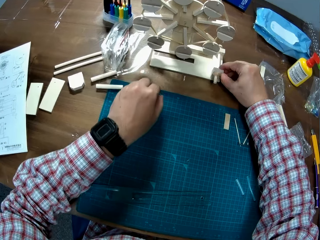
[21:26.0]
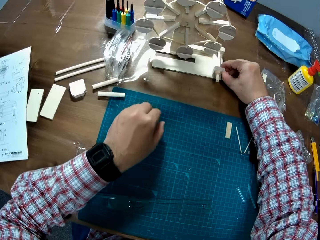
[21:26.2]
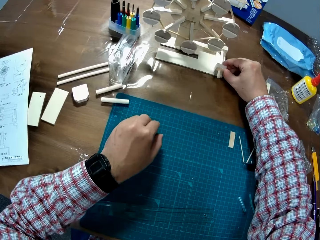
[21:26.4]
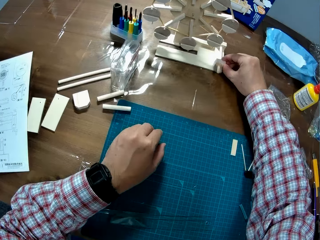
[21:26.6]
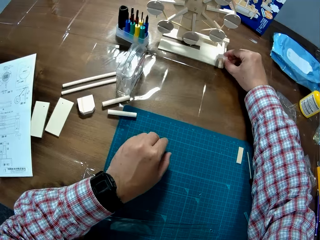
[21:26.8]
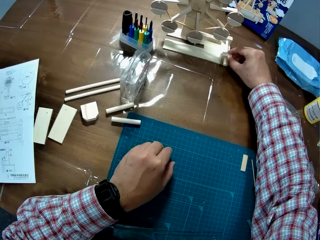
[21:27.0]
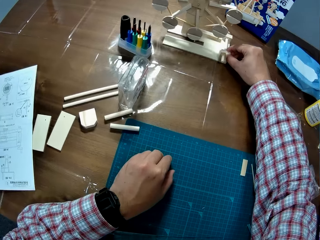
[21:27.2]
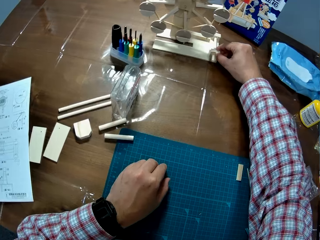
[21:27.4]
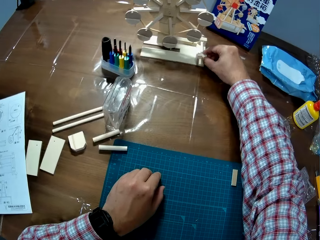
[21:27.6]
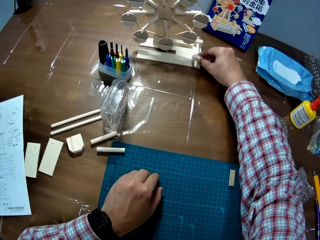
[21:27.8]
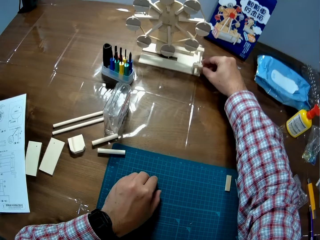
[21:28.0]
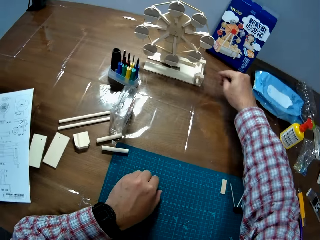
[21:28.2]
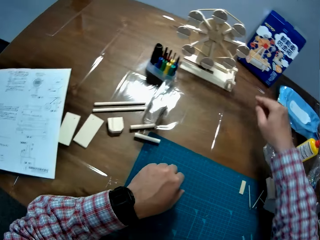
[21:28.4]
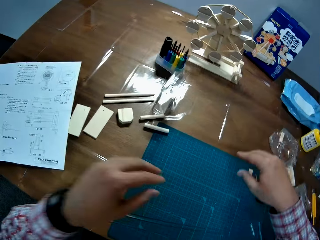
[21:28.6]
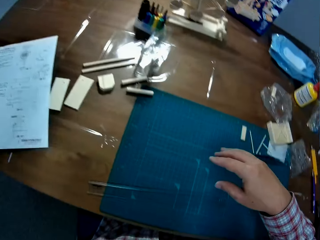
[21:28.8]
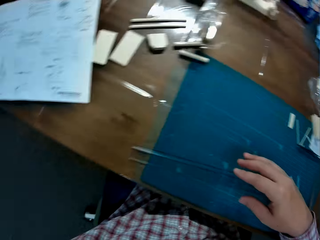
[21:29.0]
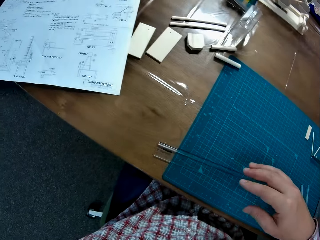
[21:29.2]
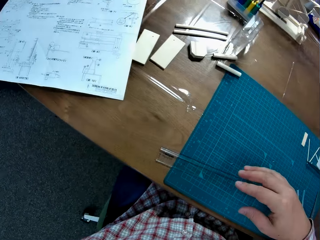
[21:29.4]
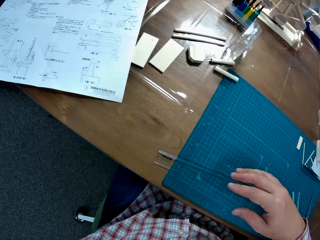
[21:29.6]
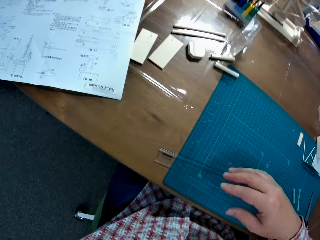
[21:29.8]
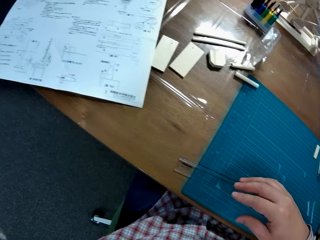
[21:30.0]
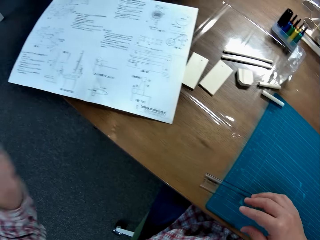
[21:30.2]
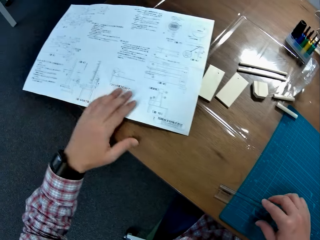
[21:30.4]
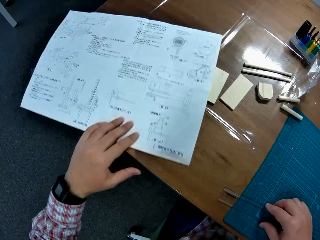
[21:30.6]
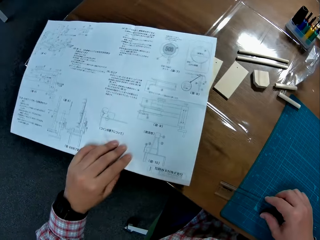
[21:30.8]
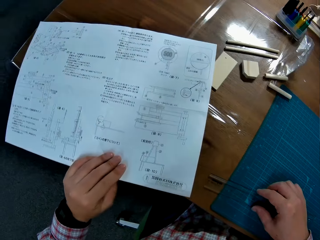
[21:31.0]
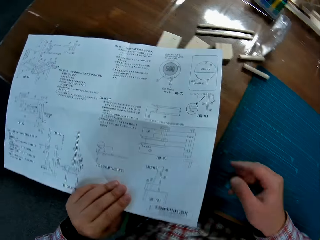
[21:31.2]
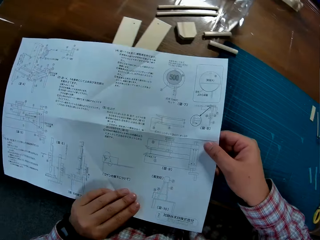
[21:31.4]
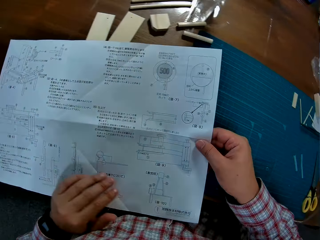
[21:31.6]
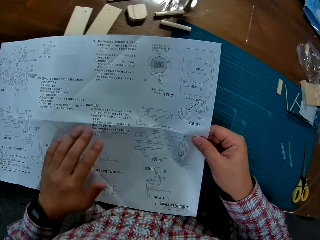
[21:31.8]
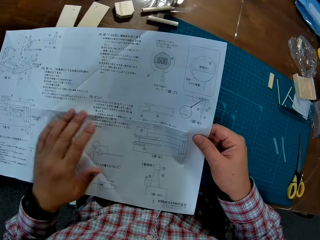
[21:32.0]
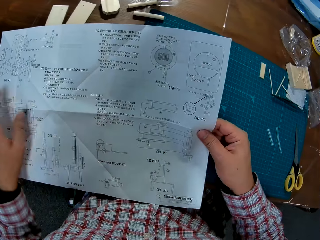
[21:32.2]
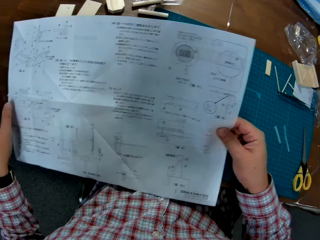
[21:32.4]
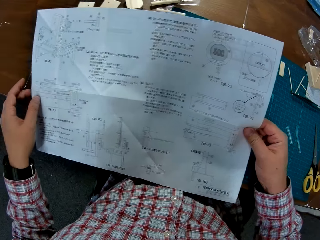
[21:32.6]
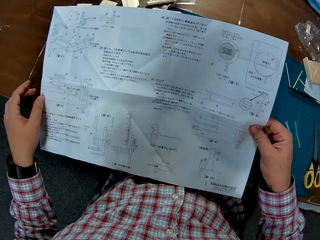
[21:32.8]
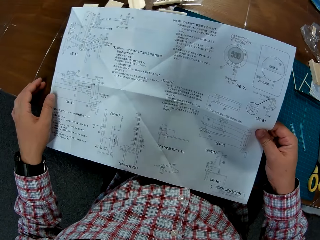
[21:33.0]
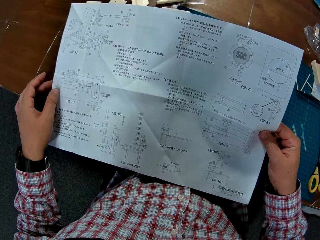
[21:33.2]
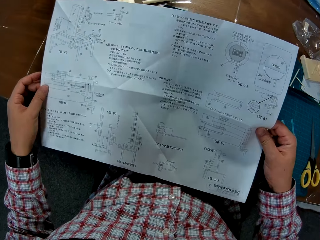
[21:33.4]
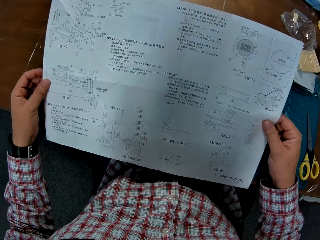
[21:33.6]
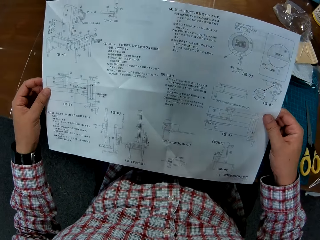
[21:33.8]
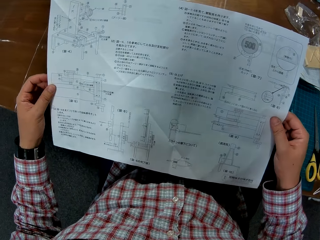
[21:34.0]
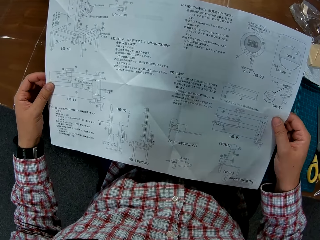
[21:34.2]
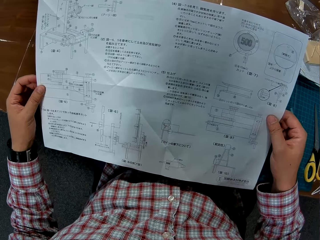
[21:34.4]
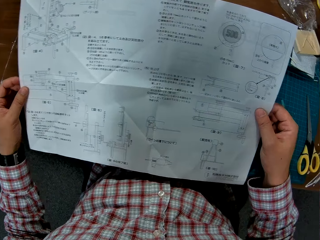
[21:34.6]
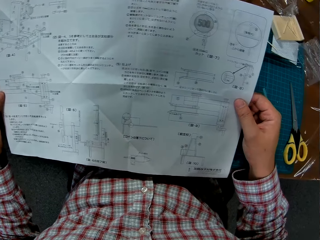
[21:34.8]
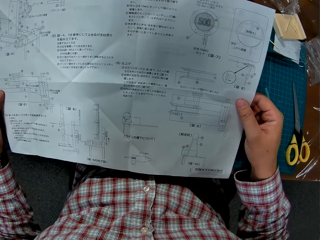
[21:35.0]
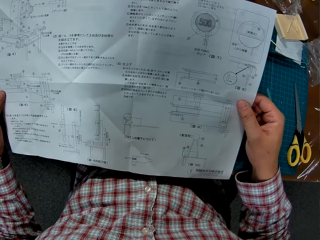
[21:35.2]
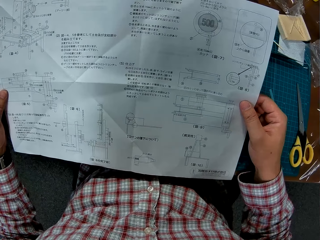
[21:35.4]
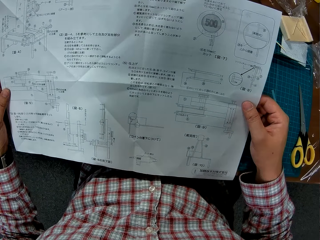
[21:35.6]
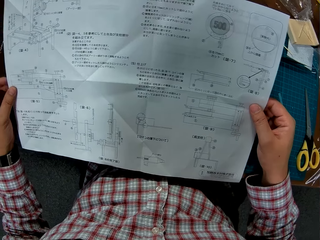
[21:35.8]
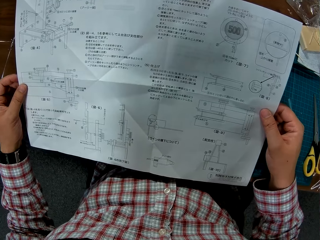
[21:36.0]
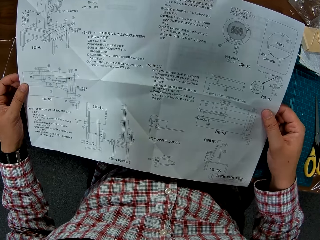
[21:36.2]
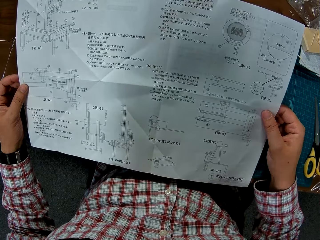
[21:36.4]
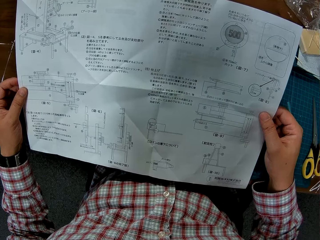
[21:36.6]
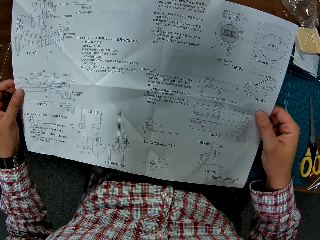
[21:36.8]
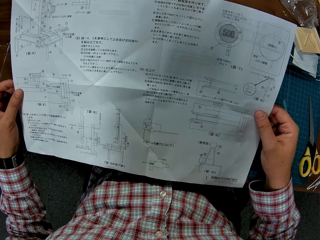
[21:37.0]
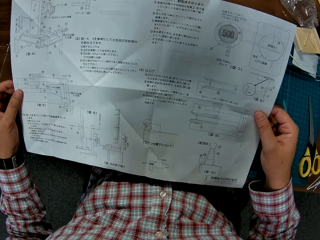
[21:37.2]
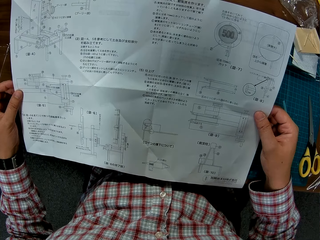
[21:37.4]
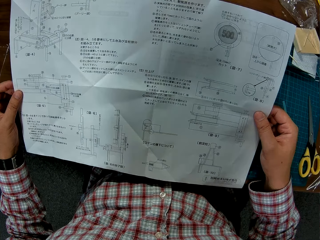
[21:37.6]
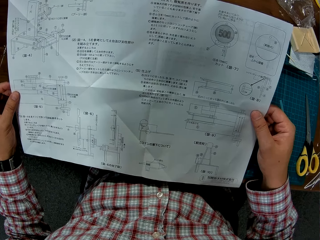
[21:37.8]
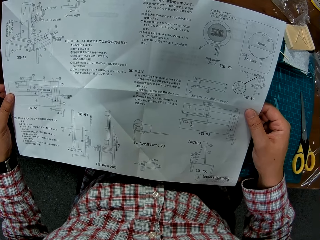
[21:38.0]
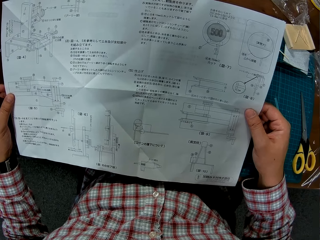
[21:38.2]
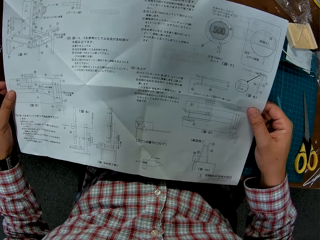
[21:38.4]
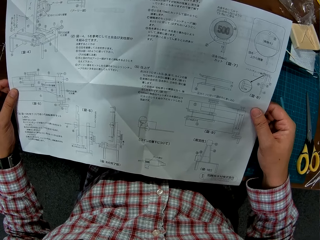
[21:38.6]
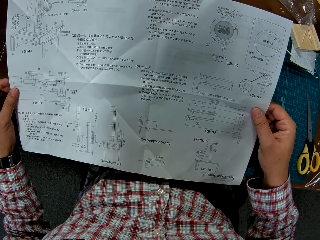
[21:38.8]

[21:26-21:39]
The camera wearer holds the camera. They pick up a paper from the table. They pull the paper closer. They read the paper.

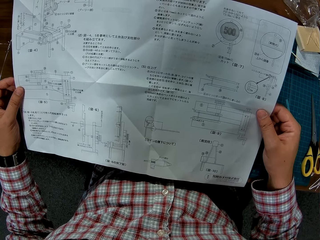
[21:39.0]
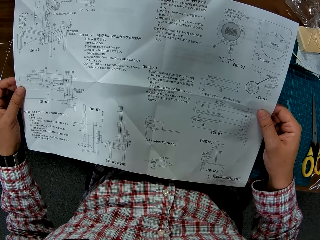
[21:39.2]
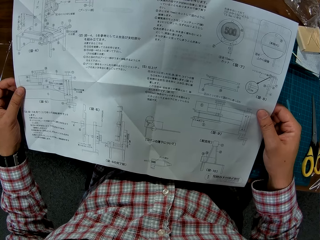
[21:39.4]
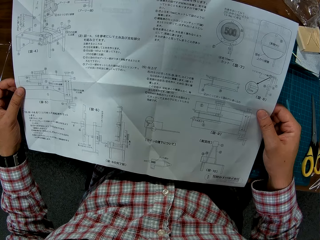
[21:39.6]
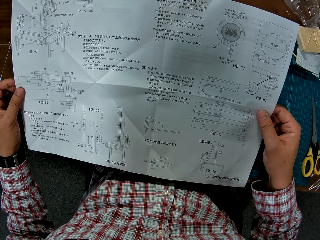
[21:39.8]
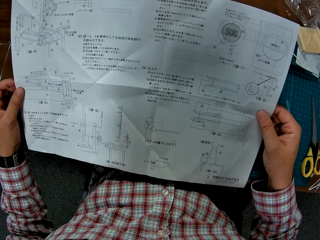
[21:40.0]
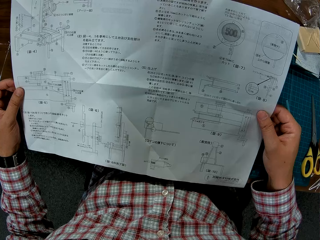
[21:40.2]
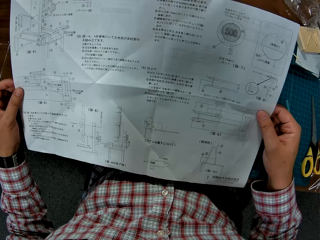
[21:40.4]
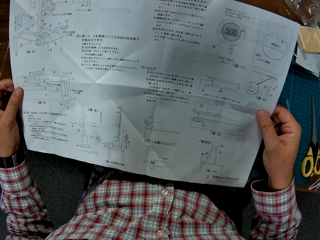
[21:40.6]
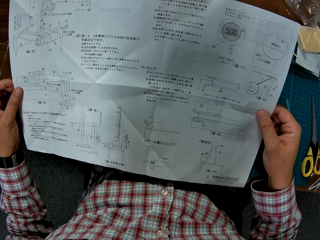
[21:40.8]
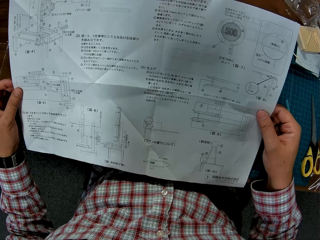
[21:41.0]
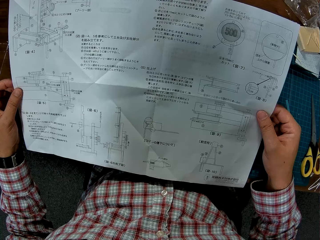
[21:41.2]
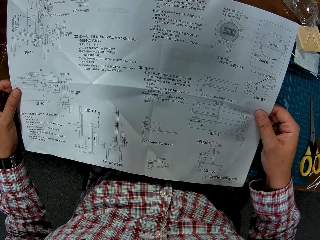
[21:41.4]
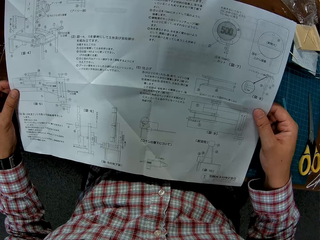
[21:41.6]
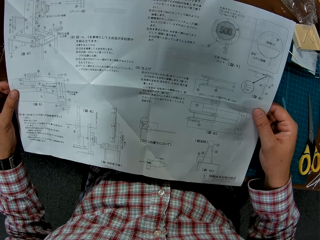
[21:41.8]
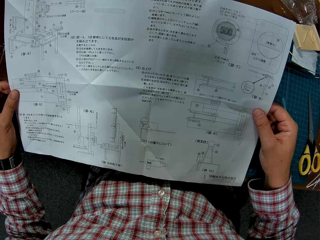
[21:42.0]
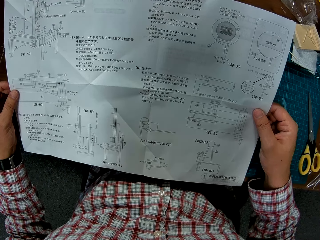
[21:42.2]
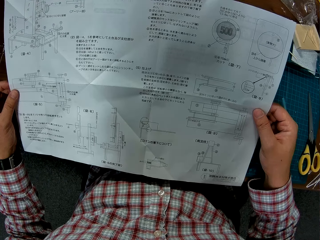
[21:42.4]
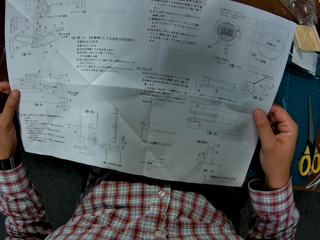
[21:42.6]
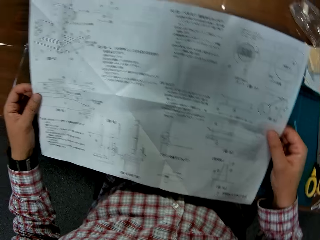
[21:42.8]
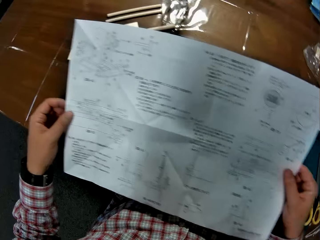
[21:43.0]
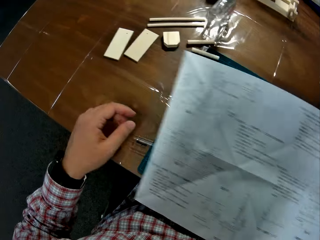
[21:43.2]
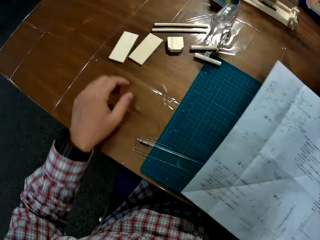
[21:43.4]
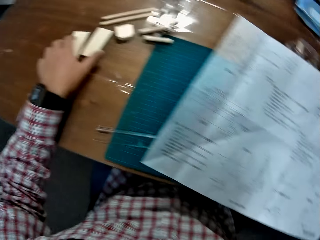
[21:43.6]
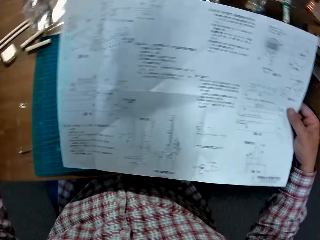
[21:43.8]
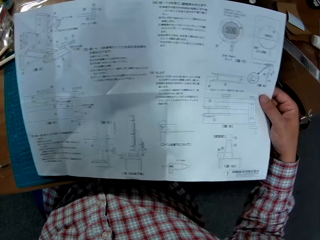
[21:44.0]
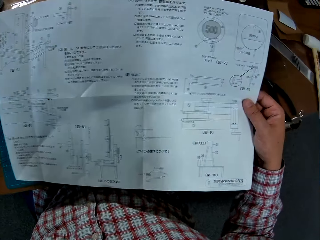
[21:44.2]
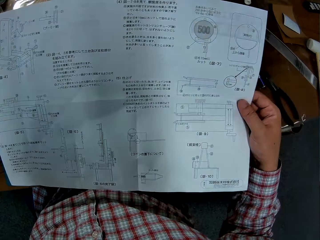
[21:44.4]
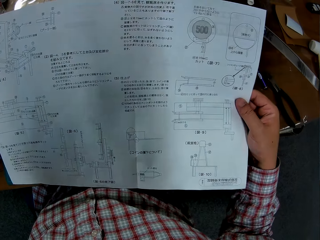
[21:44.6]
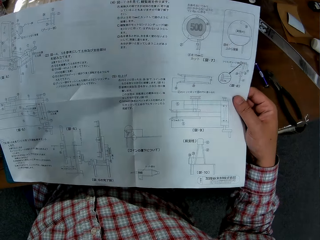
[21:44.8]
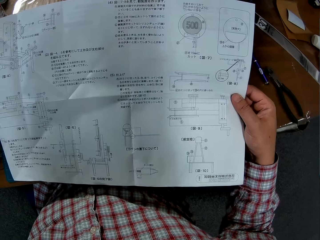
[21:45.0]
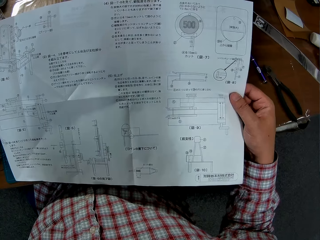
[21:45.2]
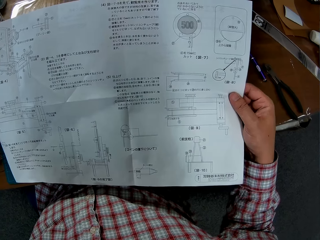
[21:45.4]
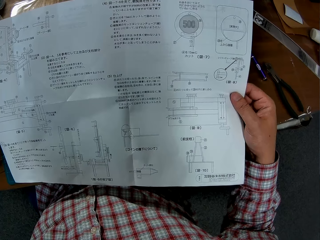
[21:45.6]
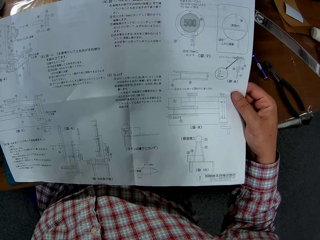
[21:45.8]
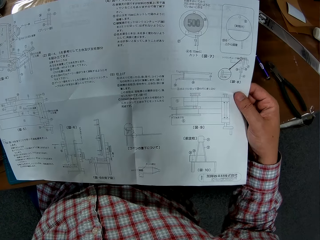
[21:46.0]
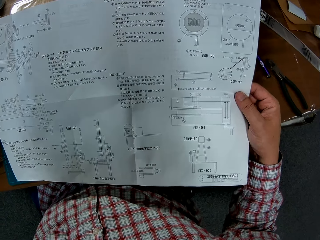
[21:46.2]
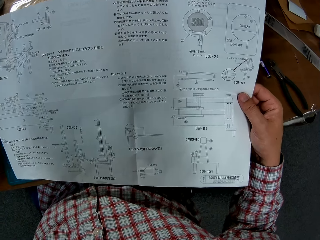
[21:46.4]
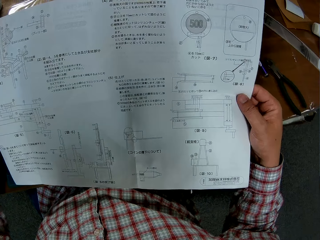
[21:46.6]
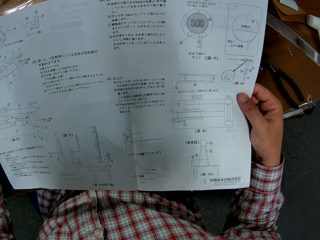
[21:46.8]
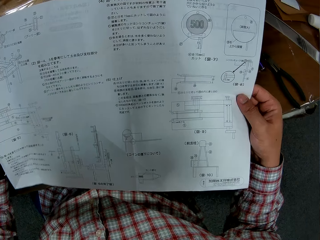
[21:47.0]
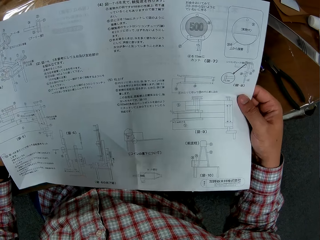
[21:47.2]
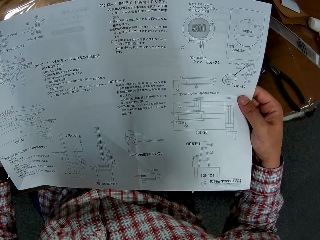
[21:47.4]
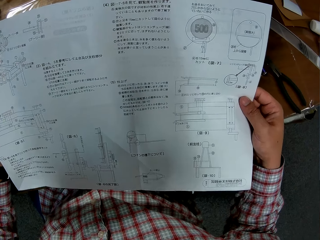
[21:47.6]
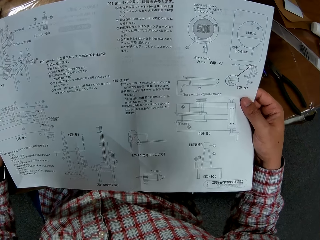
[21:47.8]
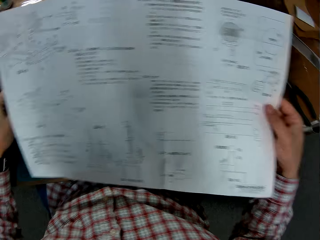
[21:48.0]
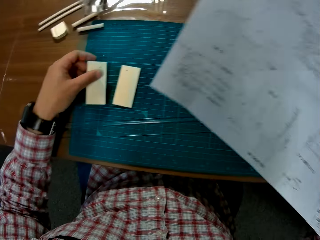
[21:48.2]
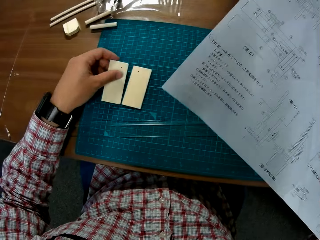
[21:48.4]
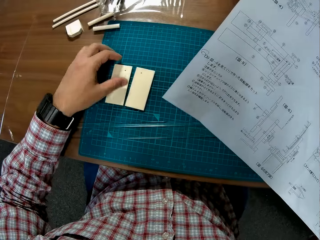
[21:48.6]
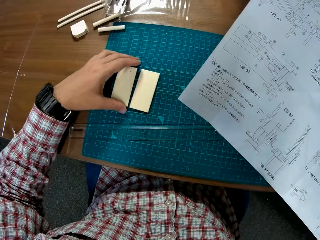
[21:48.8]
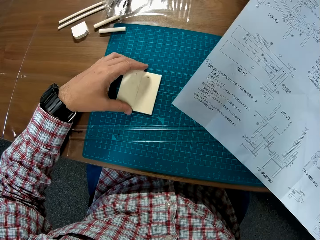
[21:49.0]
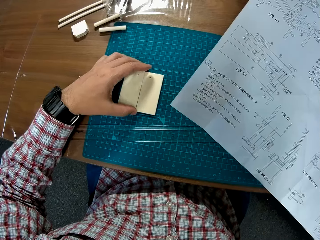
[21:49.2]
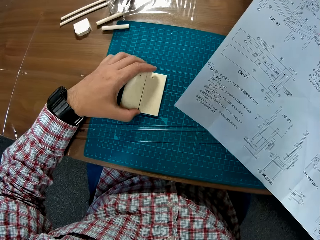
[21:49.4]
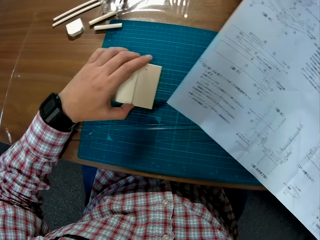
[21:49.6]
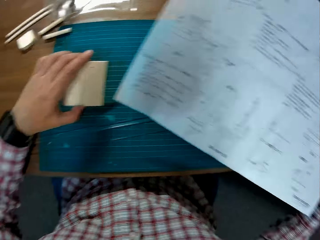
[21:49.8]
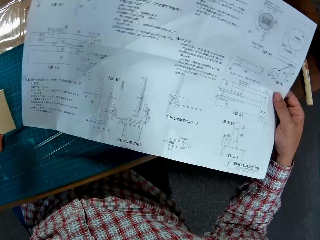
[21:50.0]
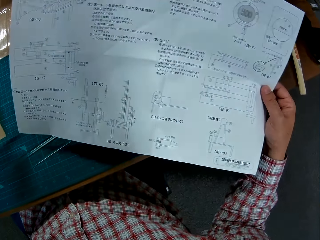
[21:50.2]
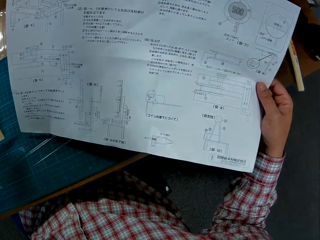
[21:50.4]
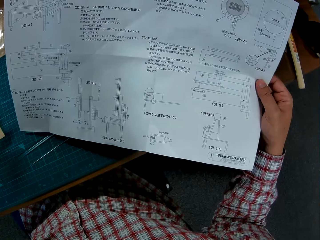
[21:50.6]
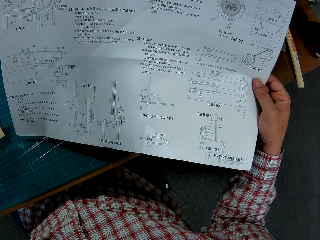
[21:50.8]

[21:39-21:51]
The camera wearer drops the paper. They stare at the paper. They touch pieces of wood on the table. They pick up the pieces of woodcraft.
